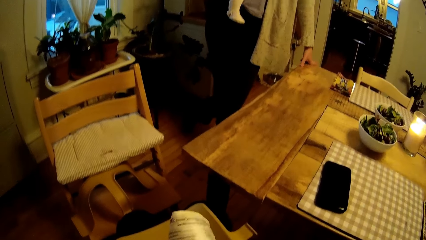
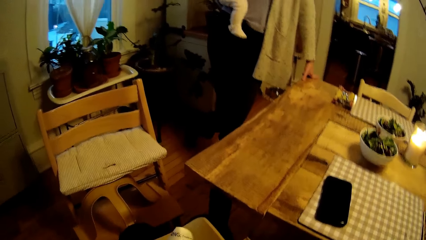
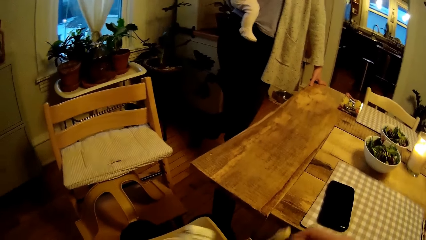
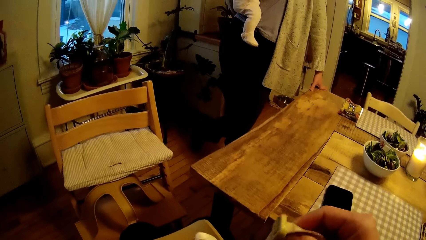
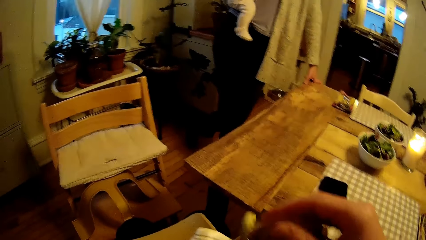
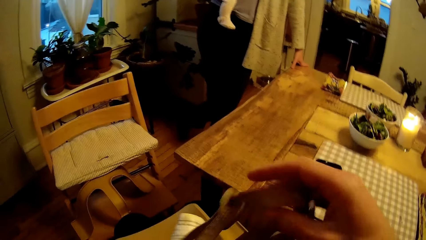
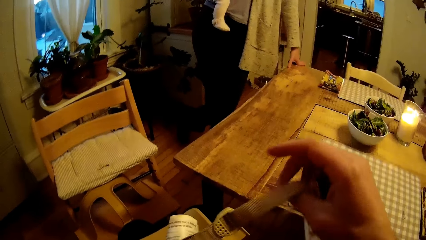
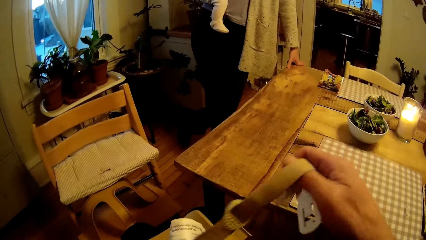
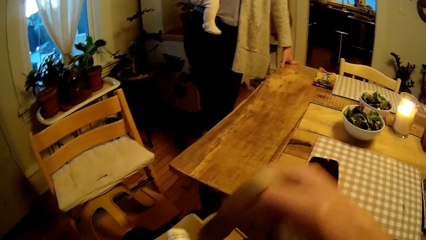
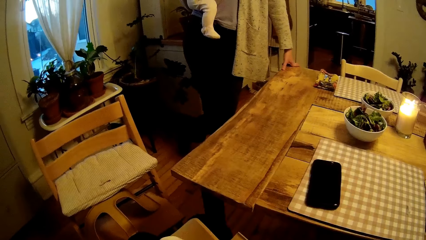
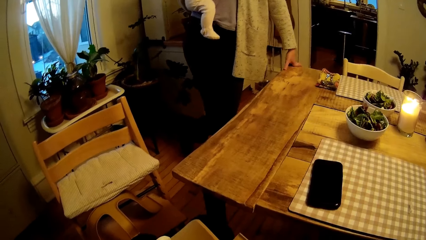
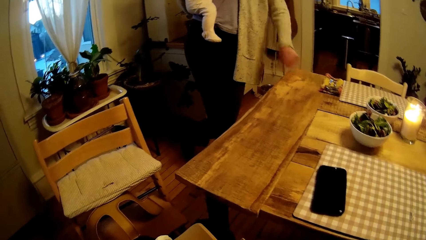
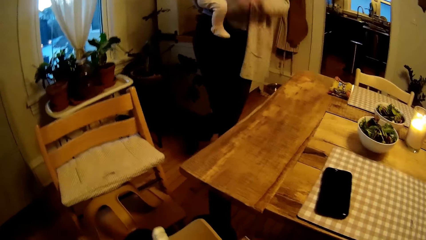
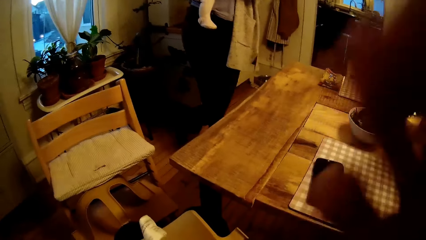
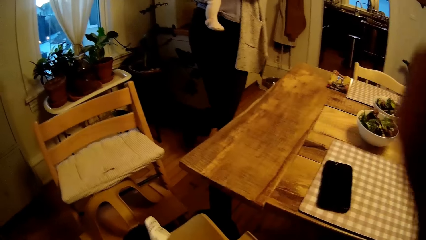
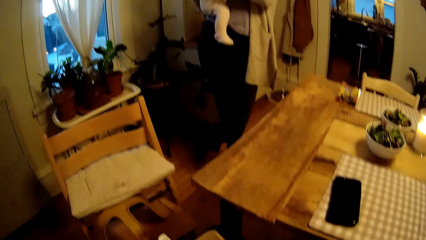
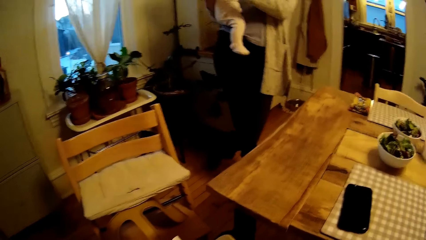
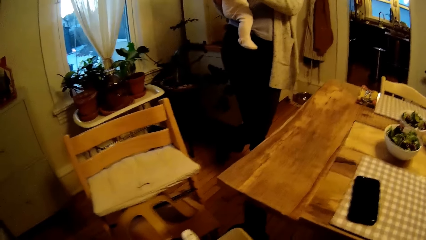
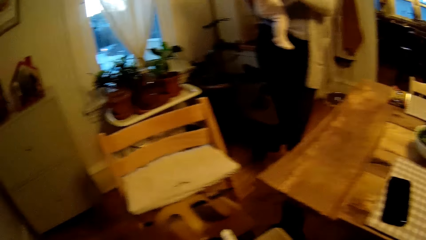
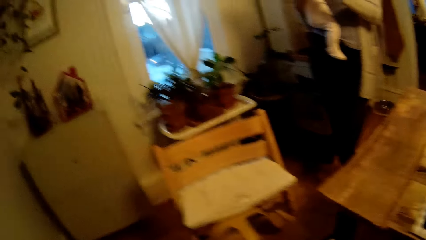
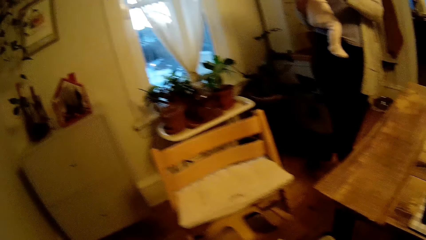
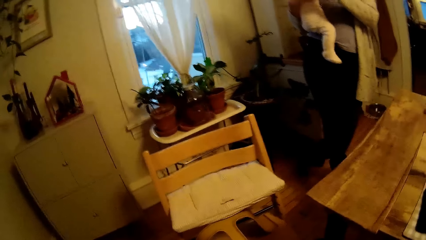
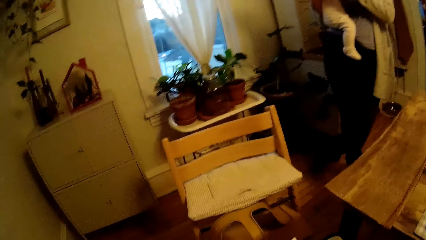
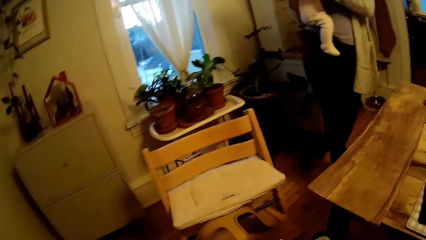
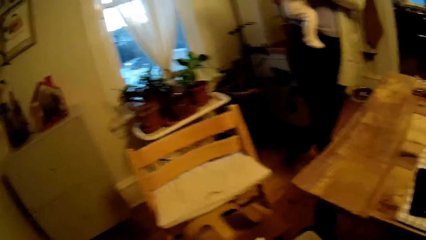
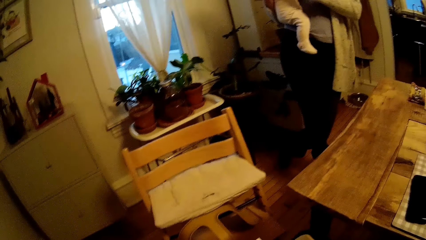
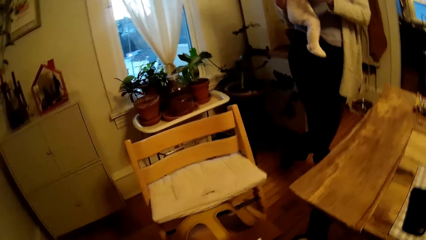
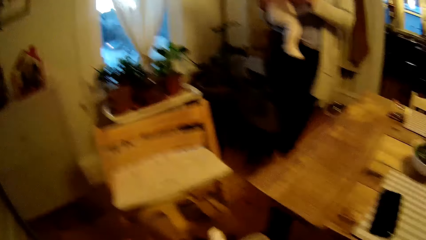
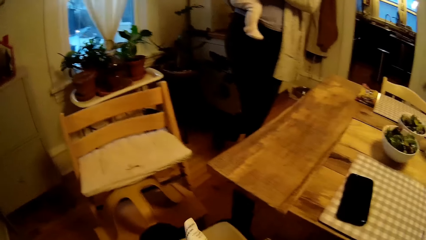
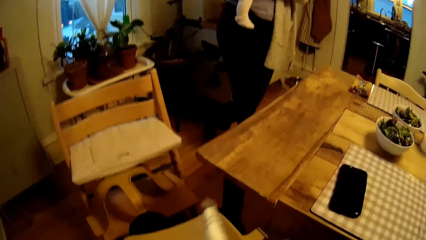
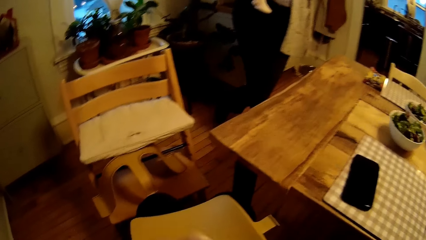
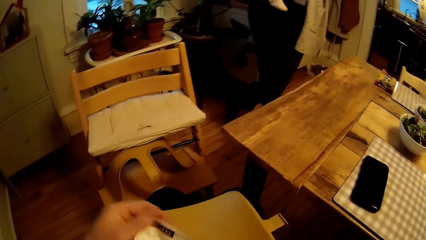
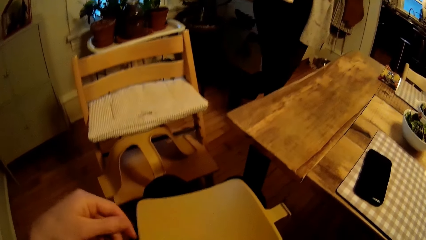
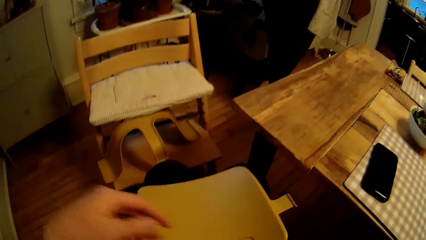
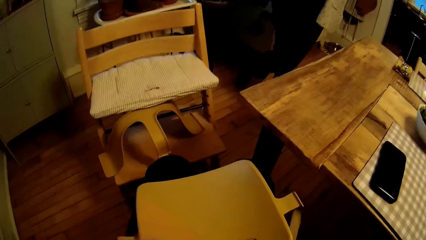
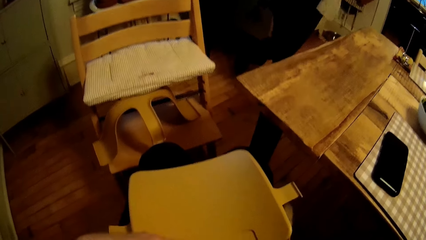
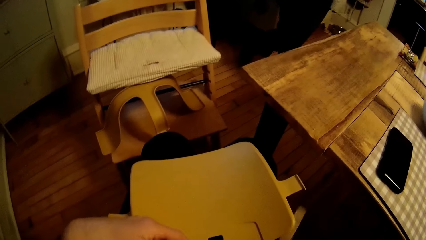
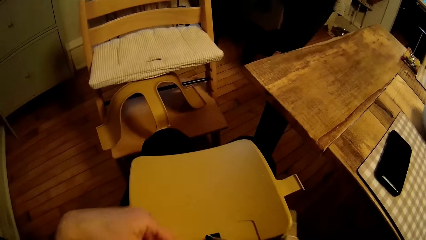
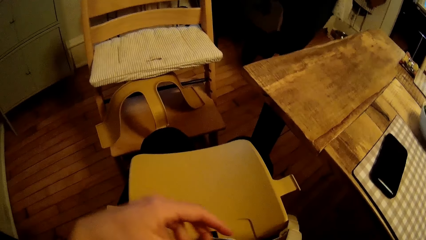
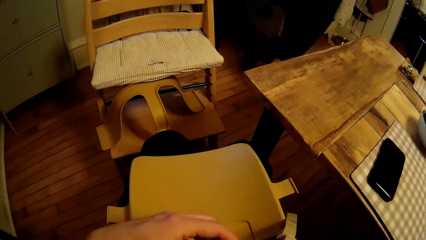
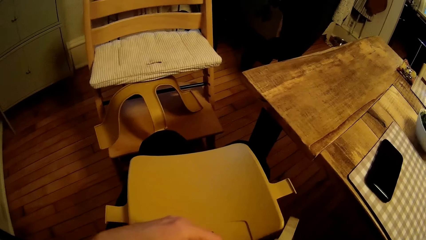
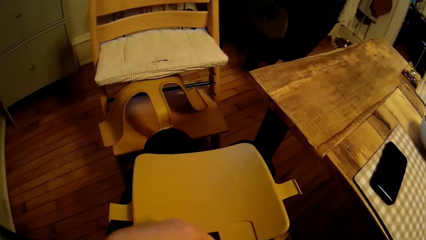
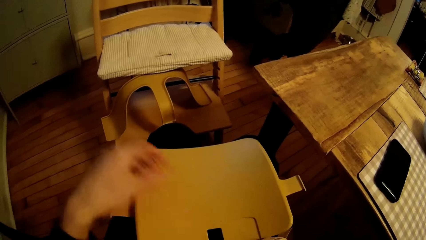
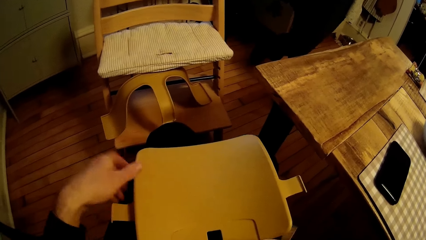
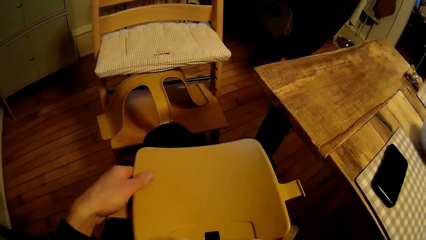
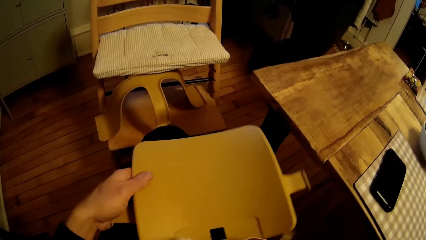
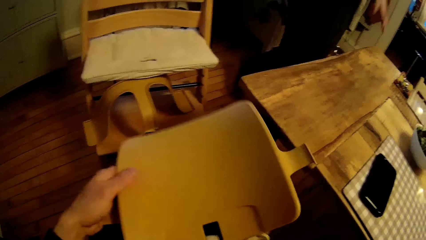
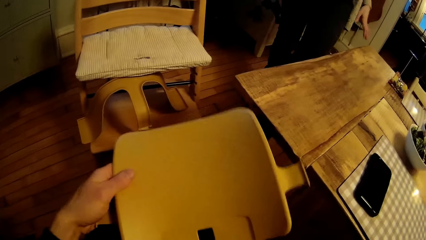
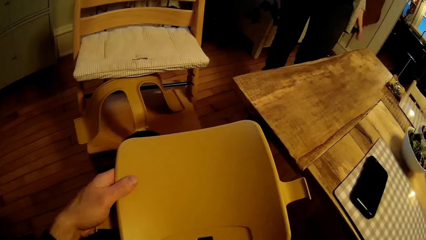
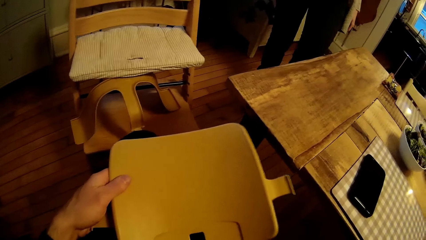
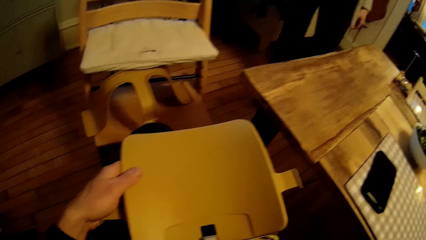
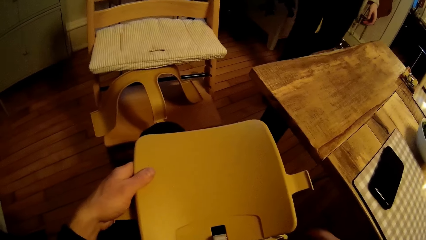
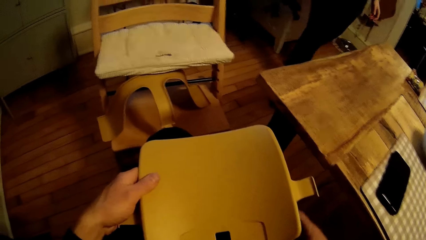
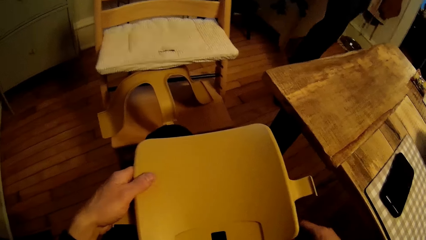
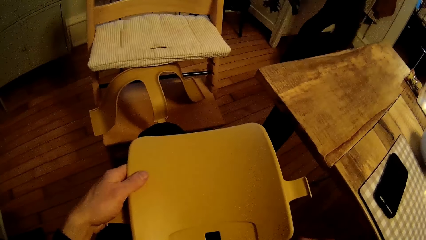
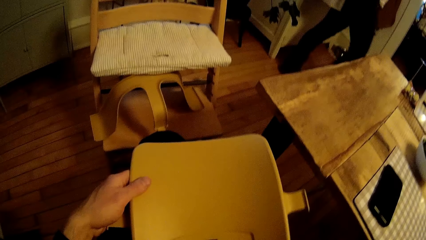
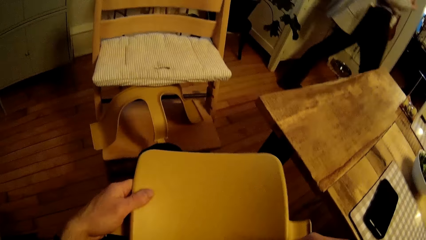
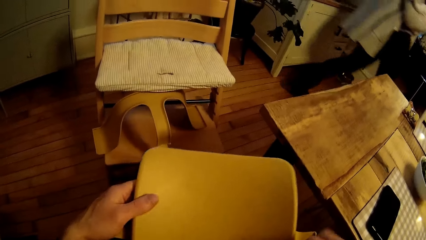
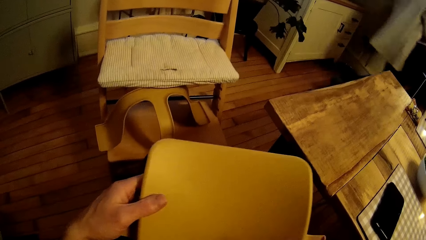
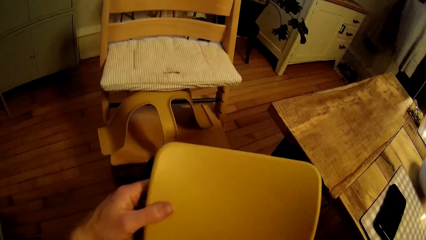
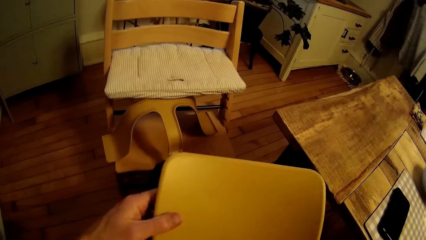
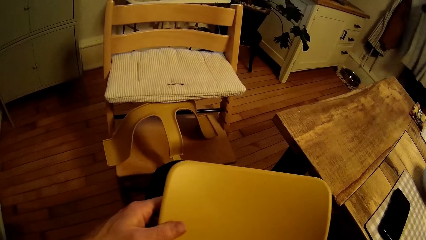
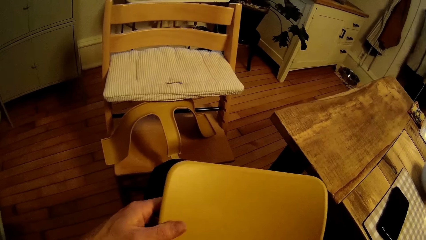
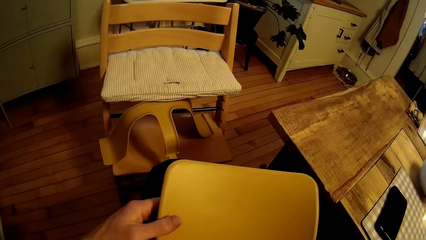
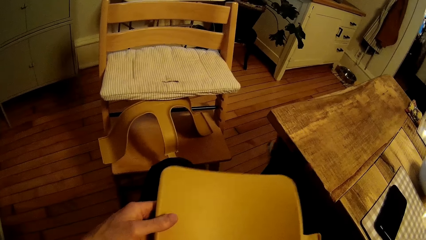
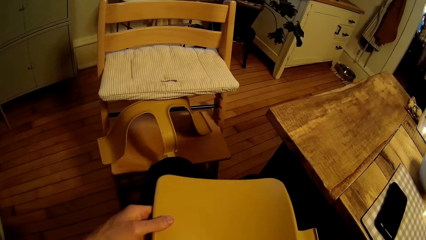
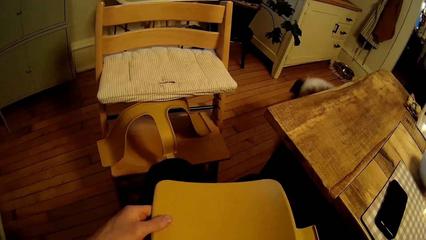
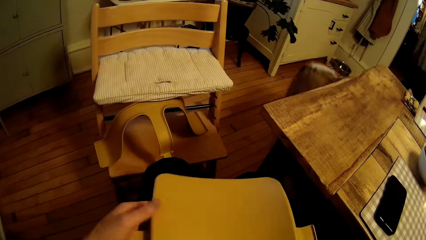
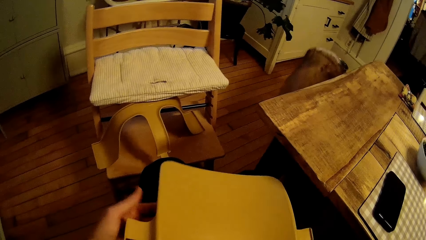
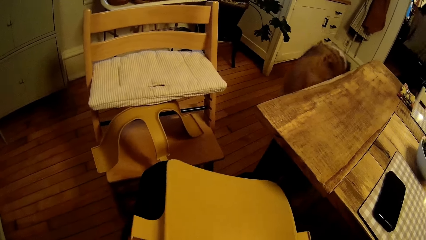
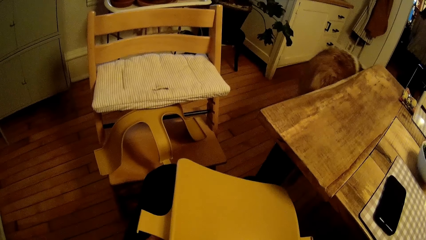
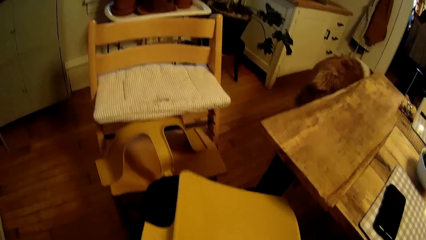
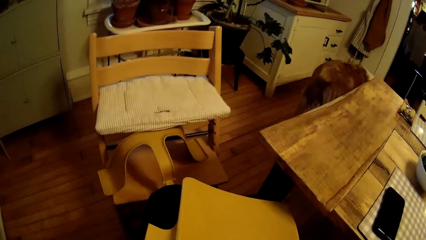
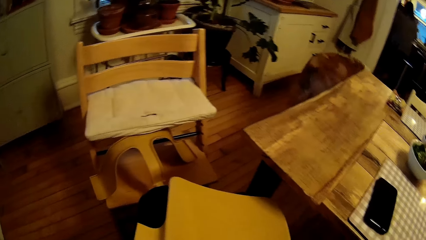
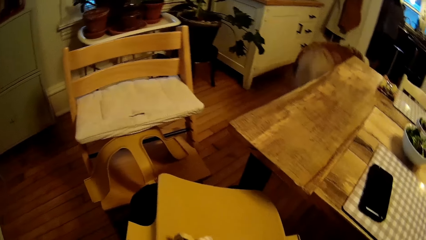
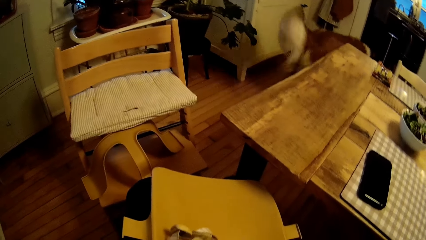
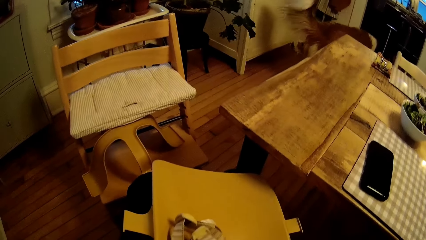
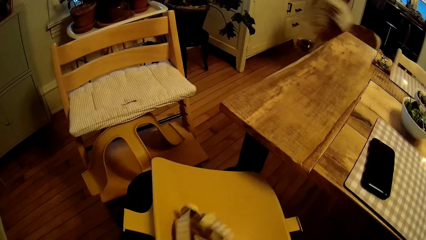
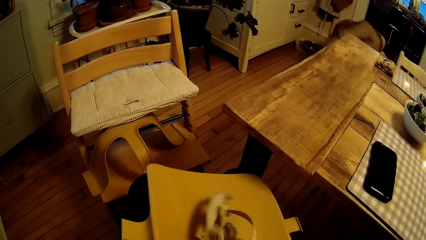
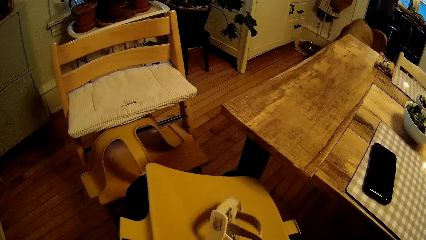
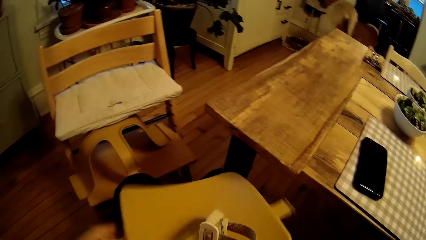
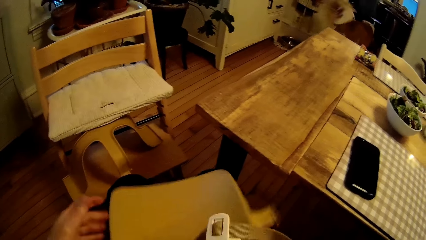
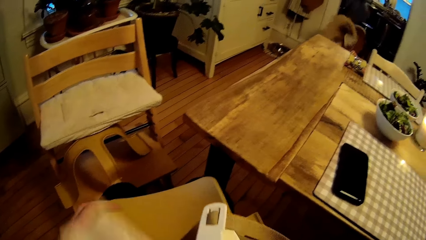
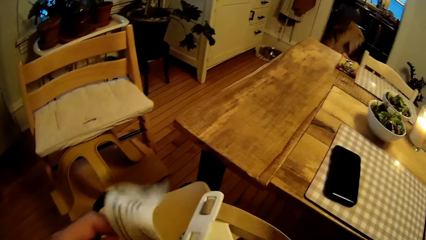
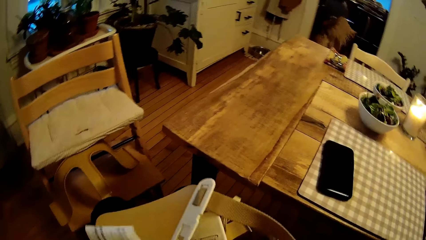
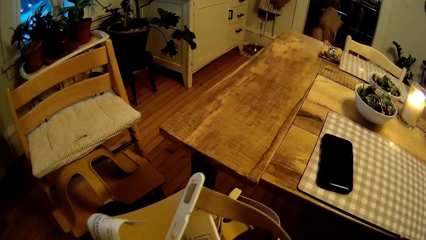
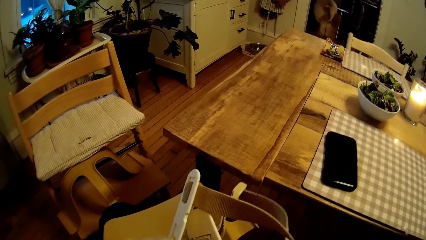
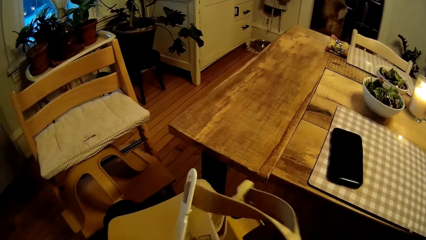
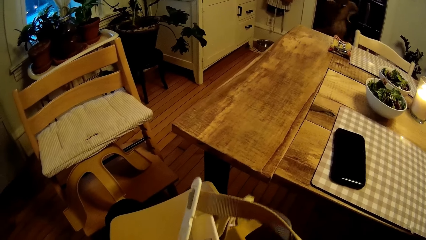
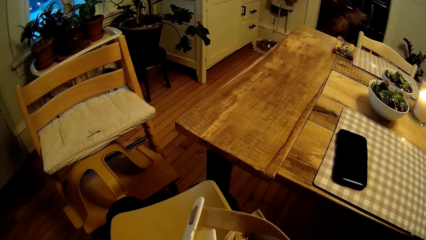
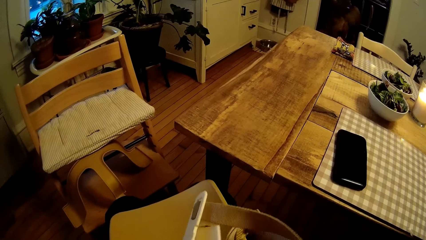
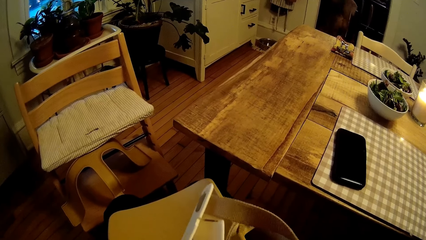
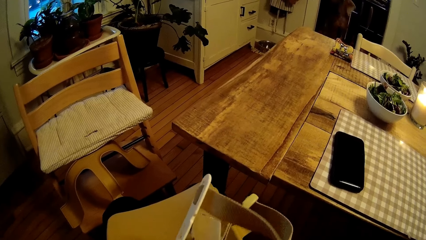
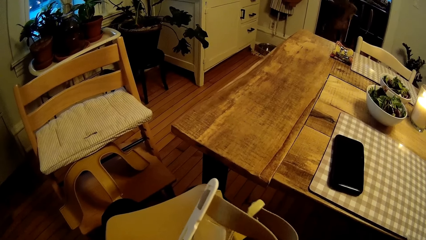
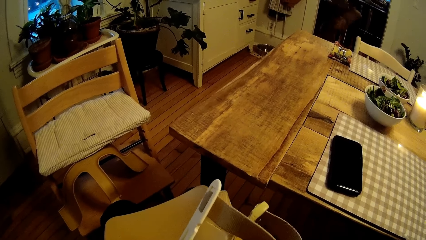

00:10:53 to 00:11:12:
A woman removes her left hand from the dining table. The camera wearer adjusts his glasses with his right hand. He places the strap under the plastic harness with his right hand. The woman moves away from the dining area.
